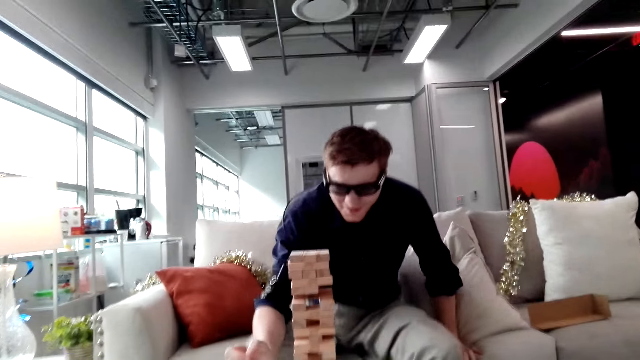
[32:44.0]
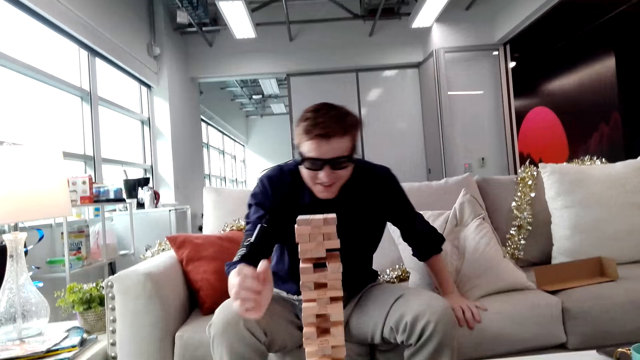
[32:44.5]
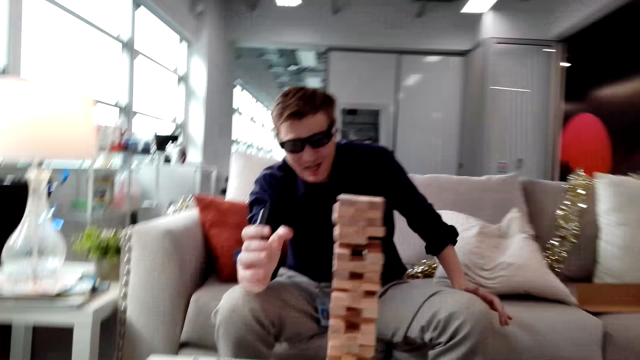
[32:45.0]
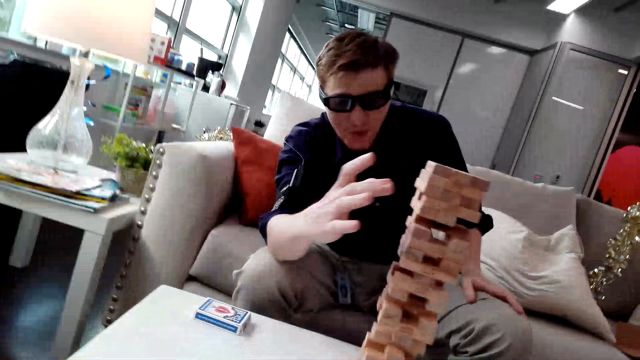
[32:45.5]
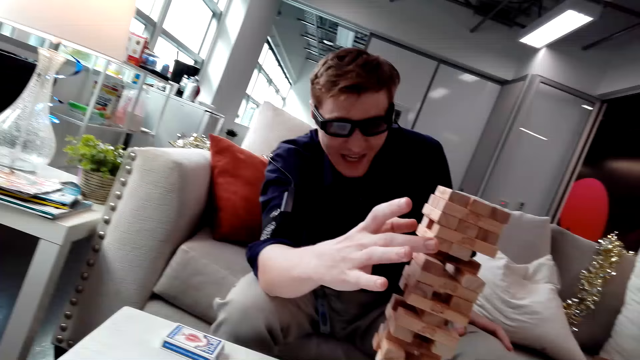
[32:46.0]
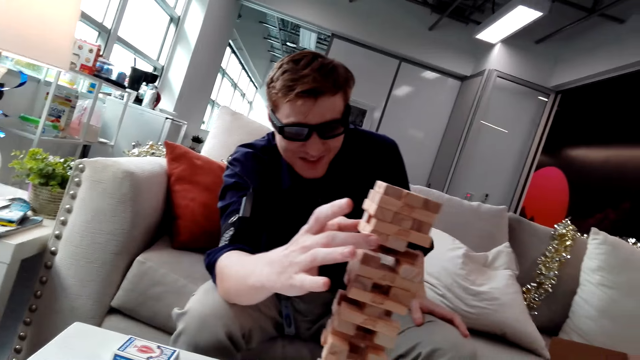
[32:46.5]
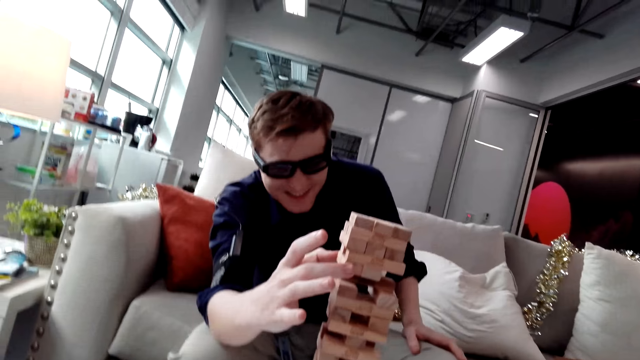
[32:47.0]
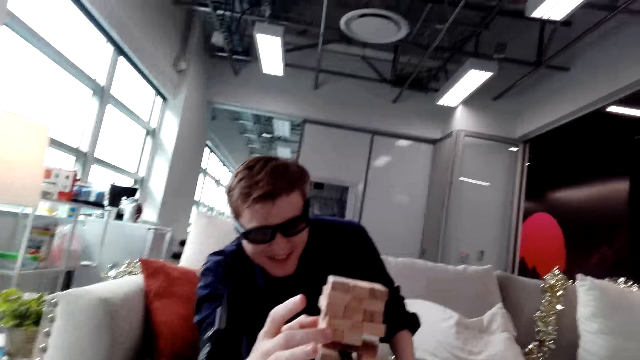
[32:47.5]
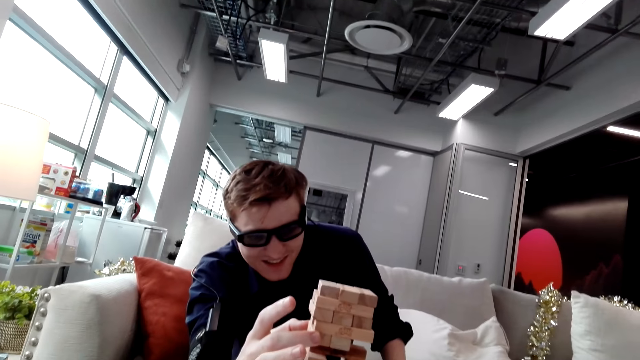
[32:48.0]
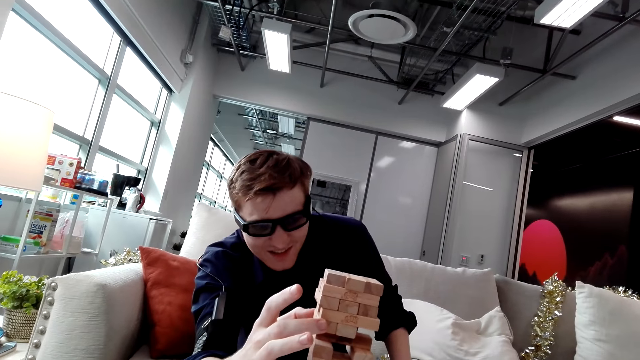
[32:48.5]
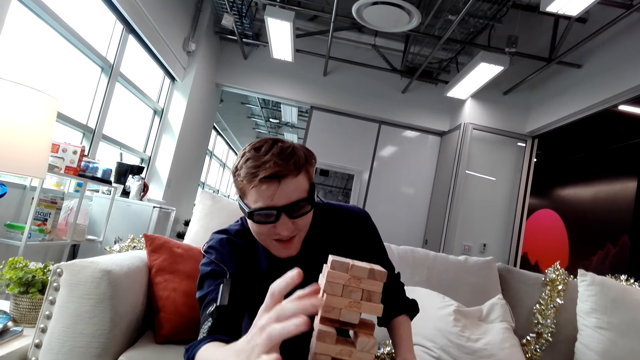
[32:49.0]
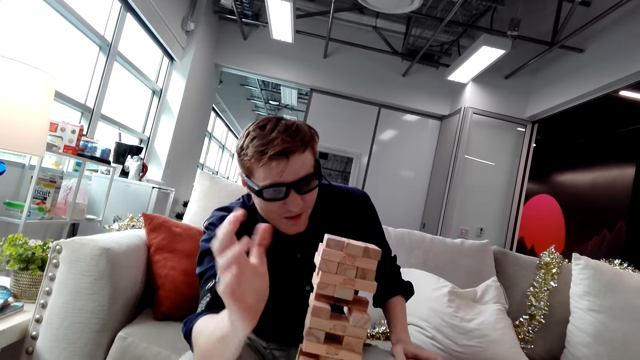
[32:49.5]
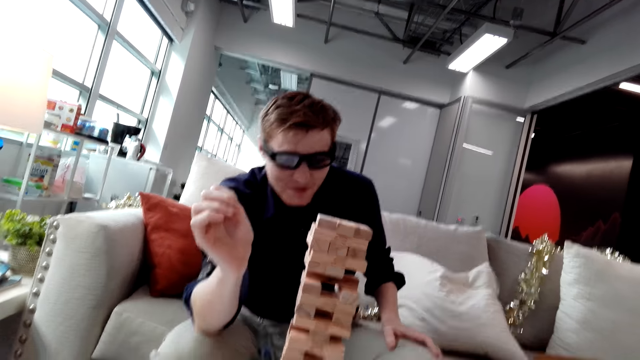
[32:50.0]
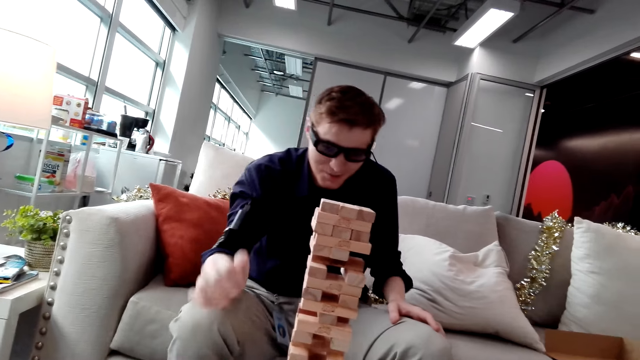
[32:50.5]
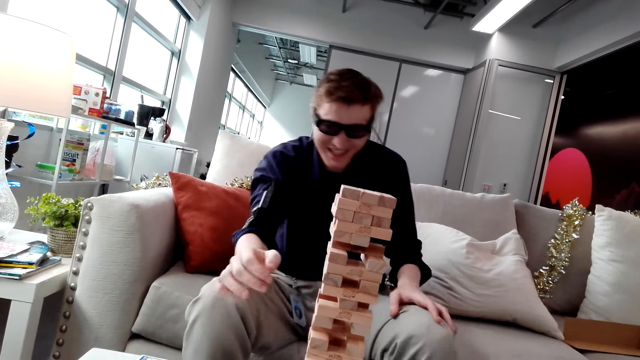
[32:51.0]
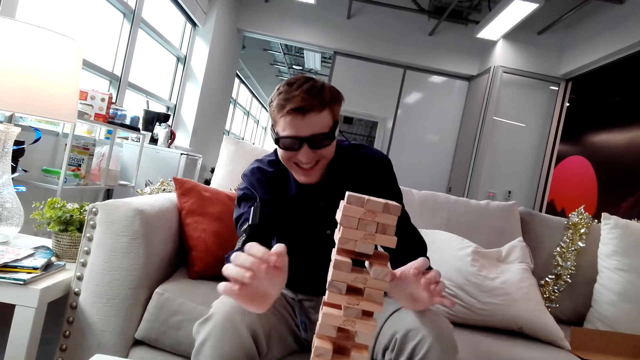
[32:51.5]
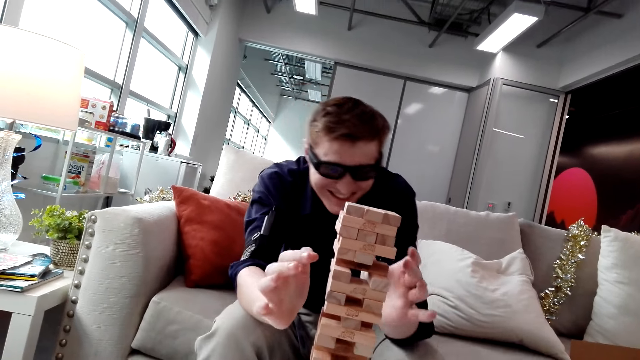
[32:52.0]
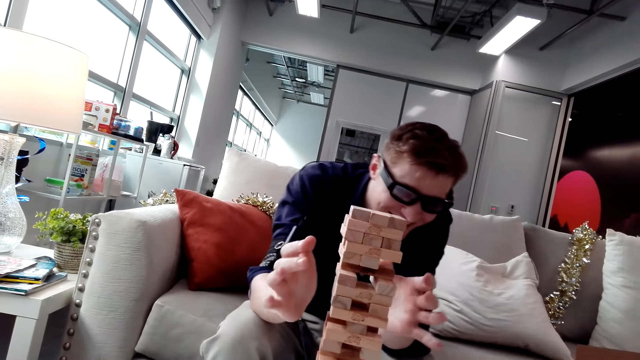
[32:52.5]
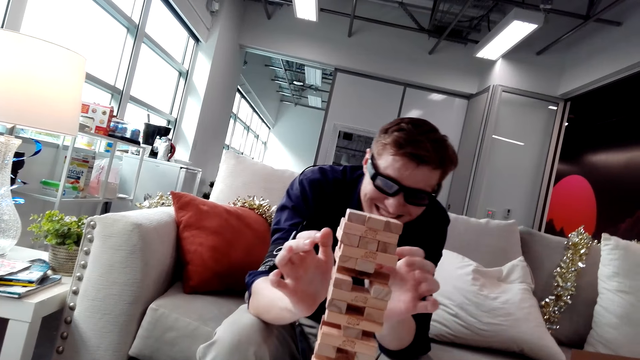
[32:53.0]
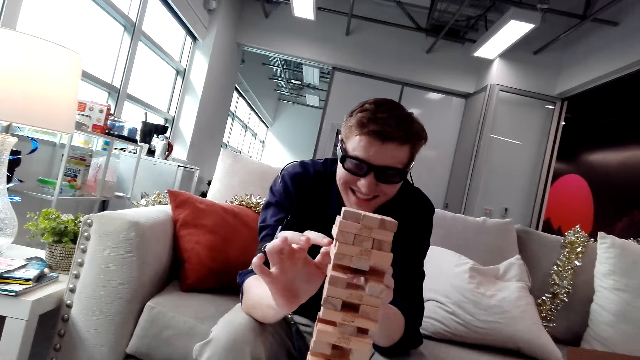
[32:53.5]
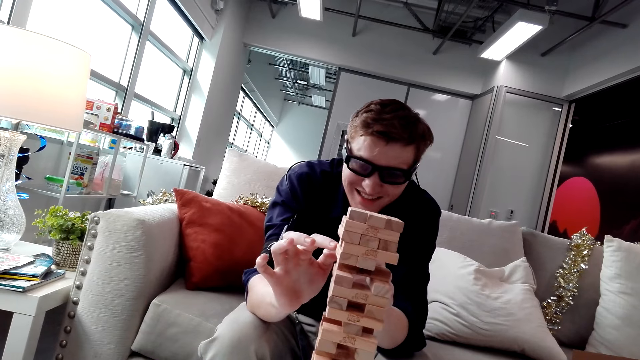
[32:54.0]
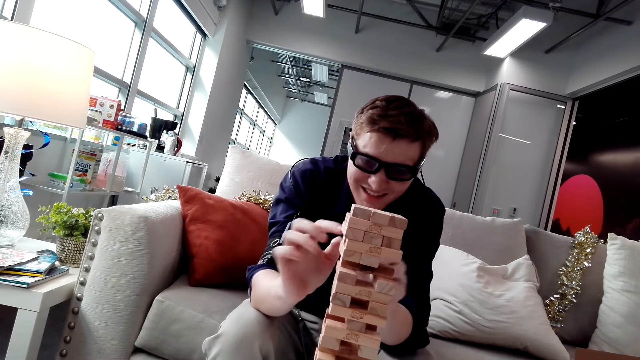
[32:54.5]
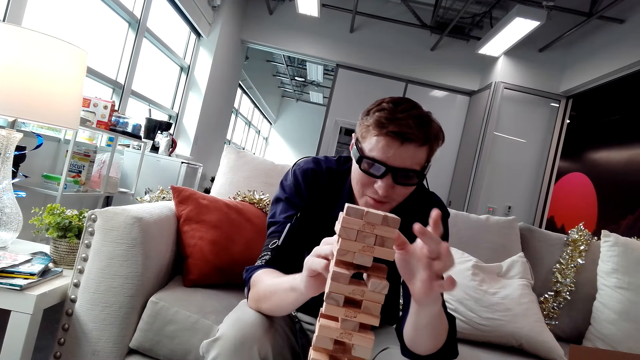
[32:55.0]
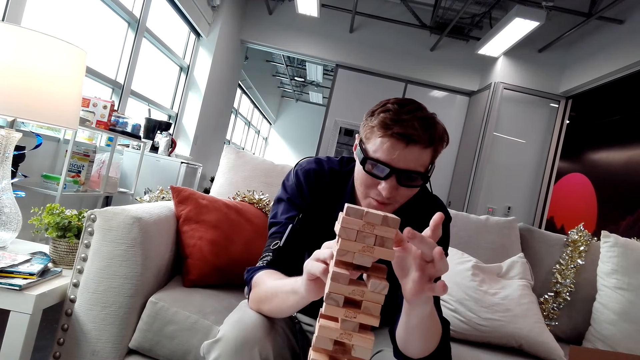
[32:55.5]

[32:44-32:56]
A man holds a Jenga block. The man removes the Jenga block.

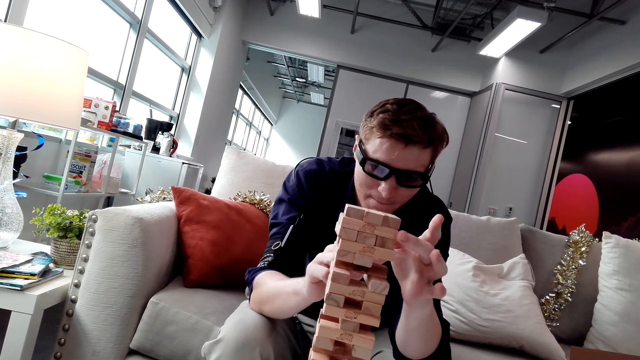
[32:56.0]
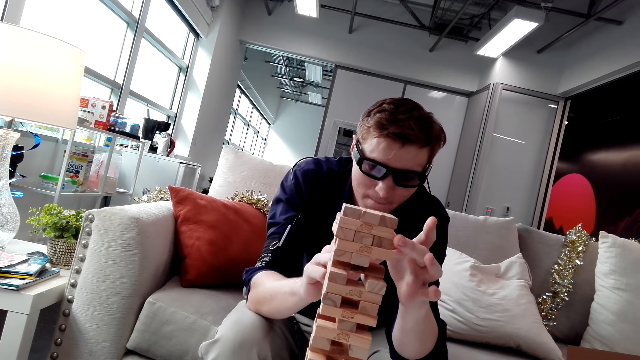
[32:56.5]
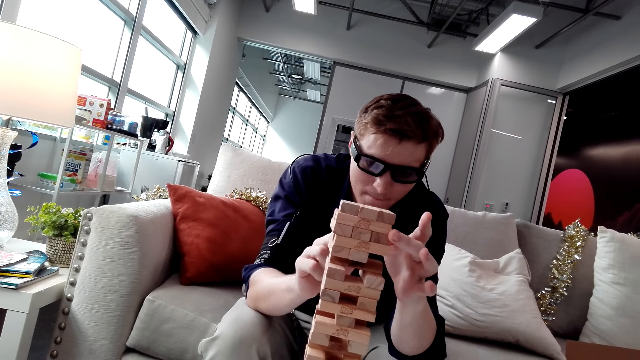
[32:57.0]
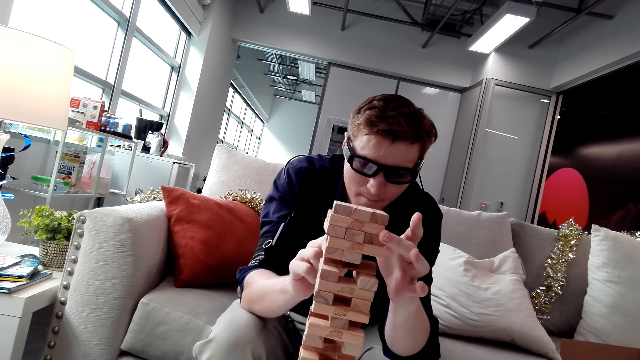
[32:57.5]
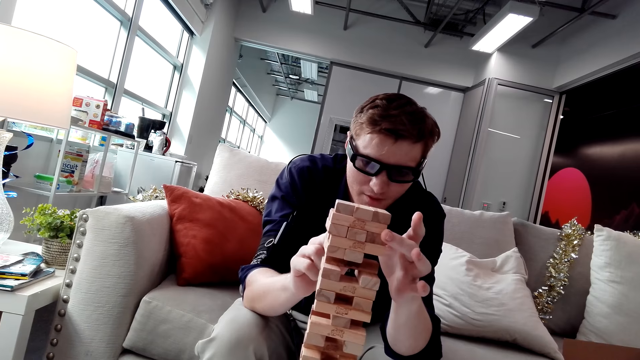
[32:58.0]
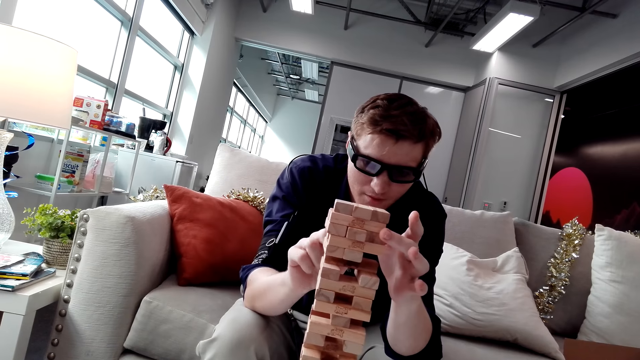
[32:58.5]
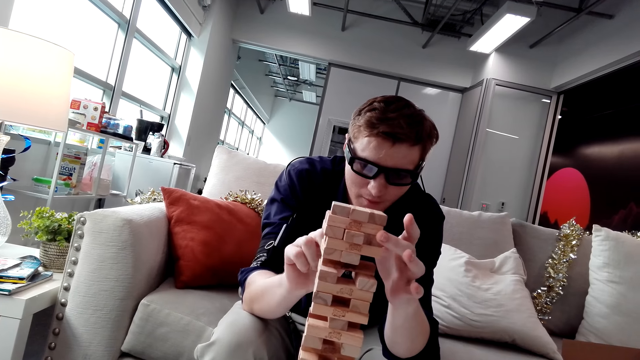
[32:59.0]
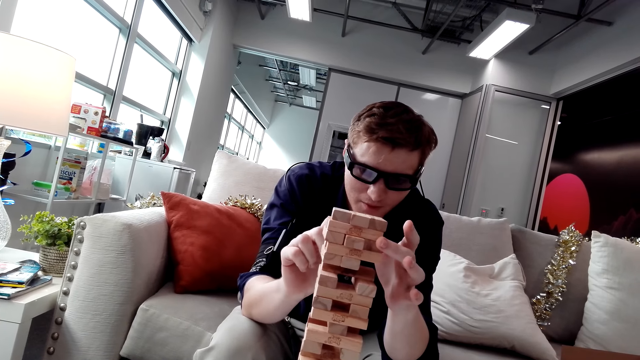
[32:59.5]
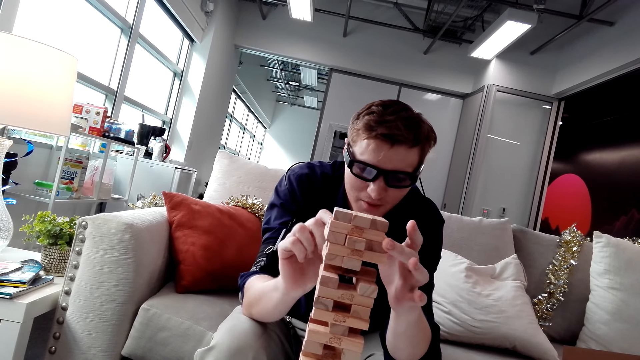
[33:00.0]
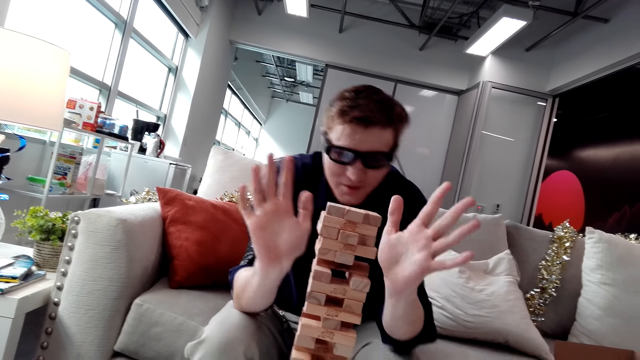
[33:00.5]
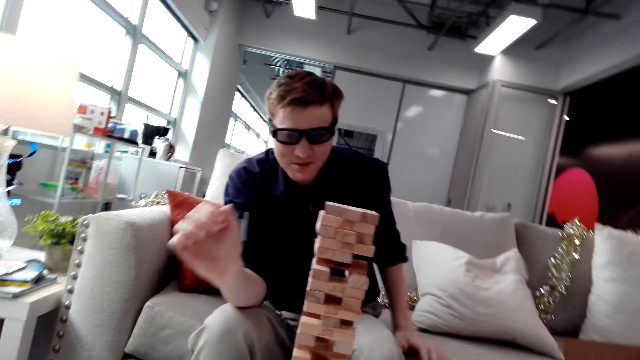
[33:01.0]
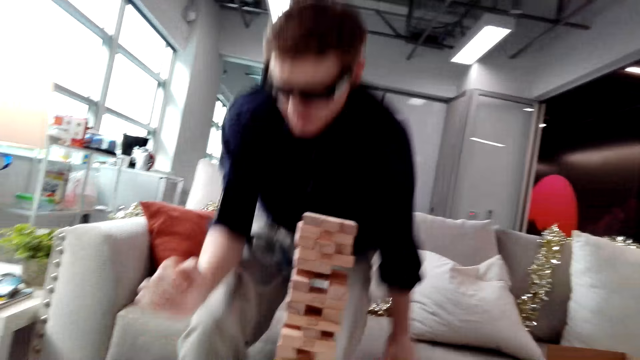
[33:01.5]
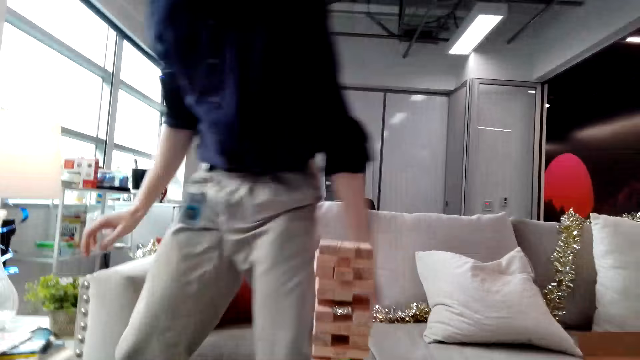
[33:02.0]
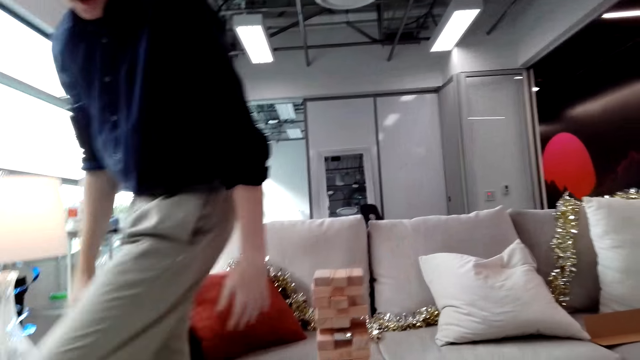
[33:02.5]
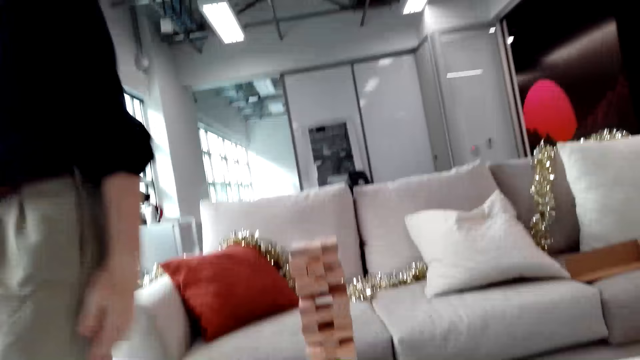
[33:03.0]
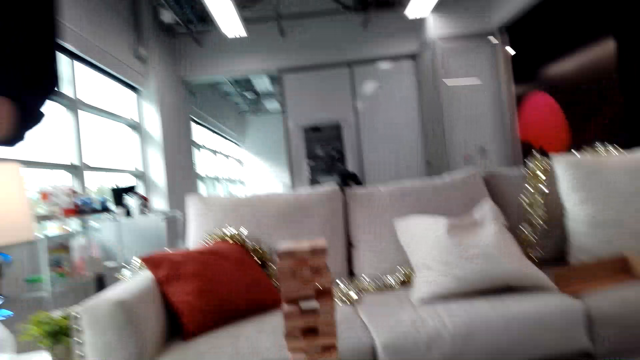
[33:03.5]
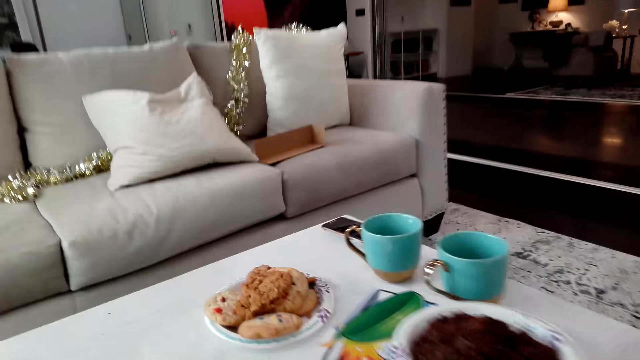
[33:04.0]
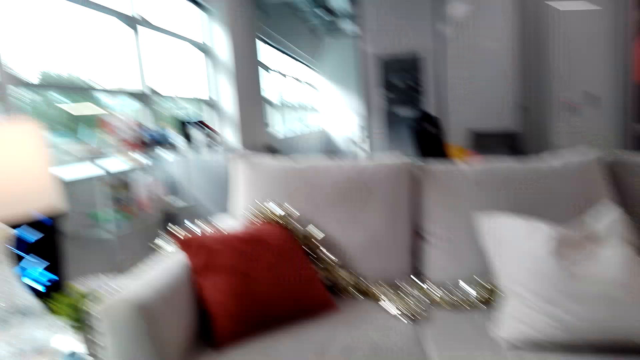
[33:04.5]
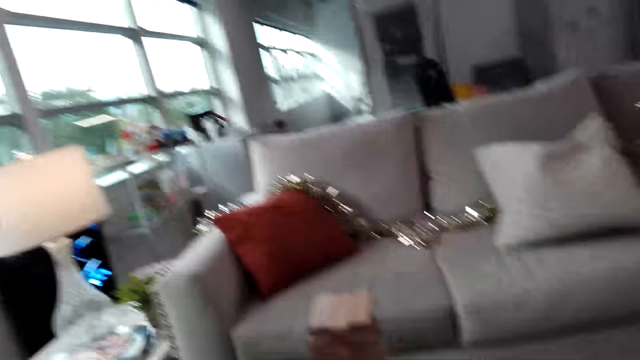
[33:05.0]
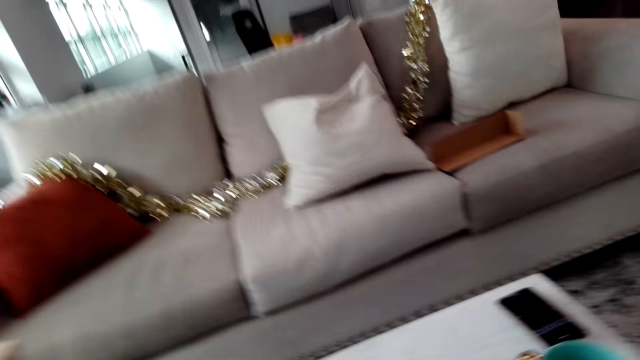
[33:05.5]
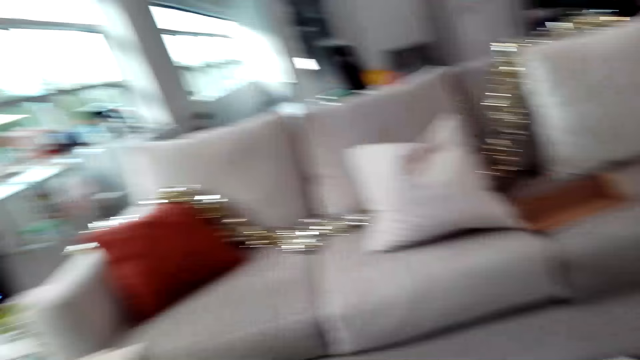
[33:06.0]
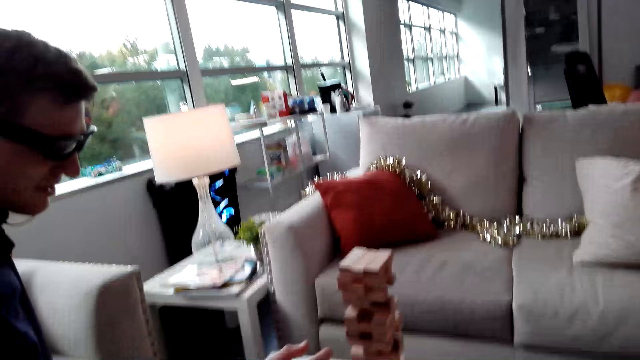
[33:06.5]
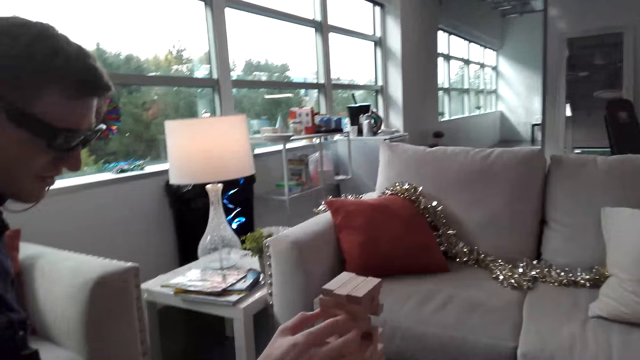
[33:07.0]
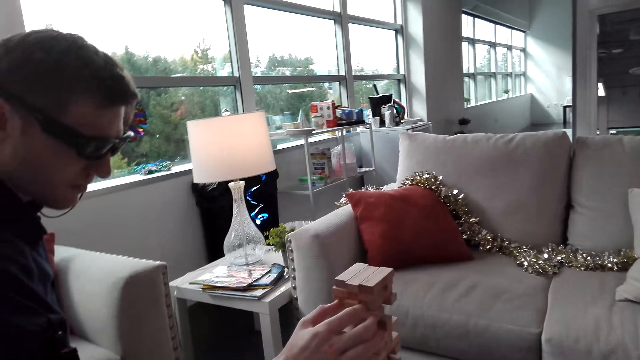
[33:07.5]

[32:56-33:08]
A person stands up and walks around the table.
